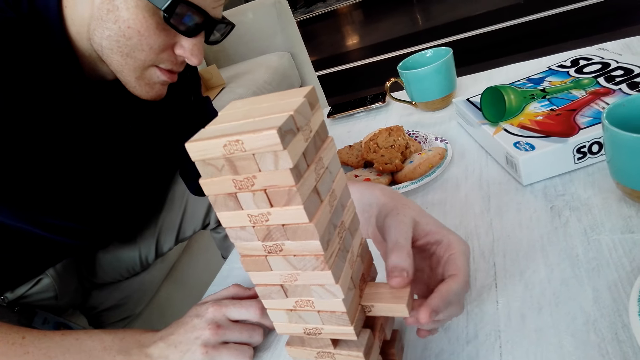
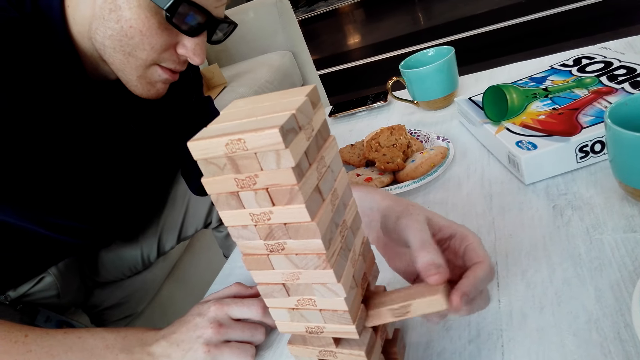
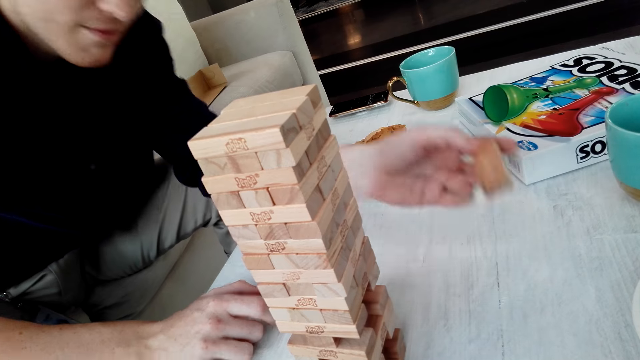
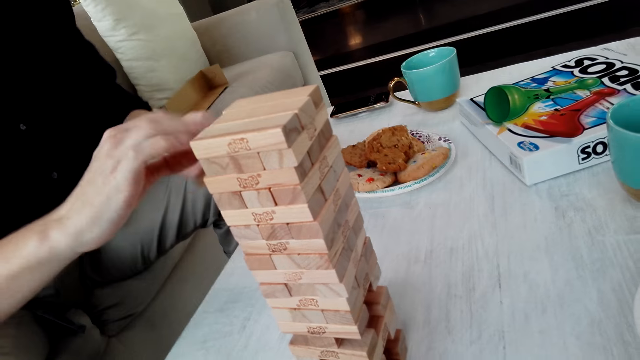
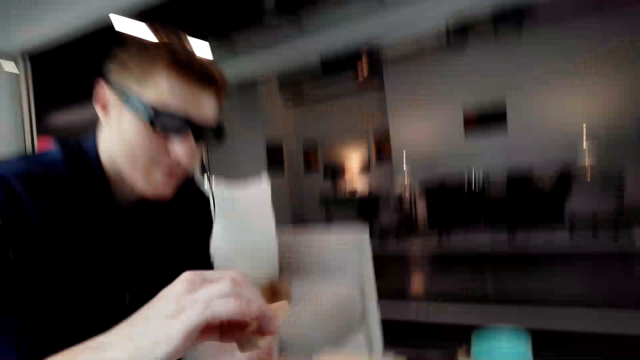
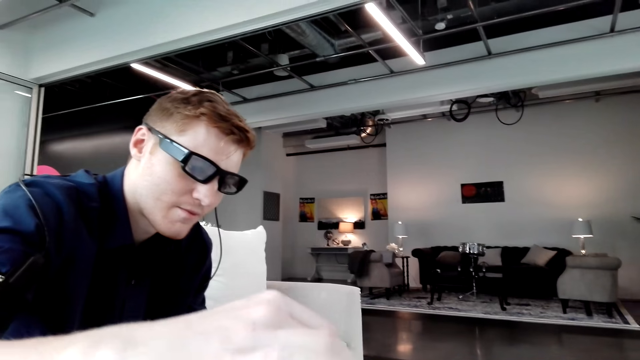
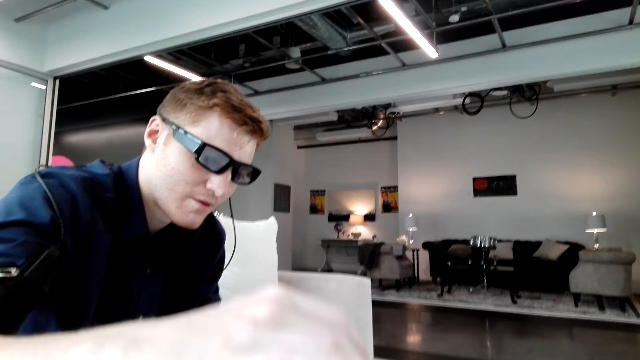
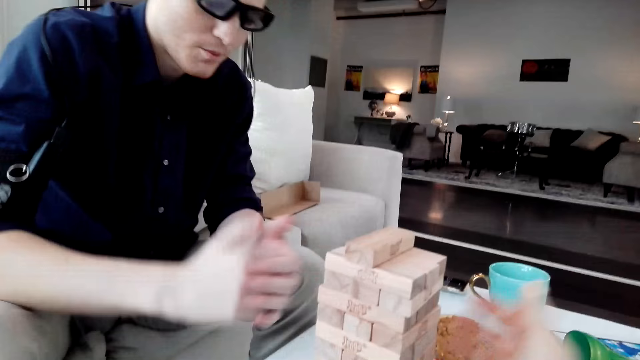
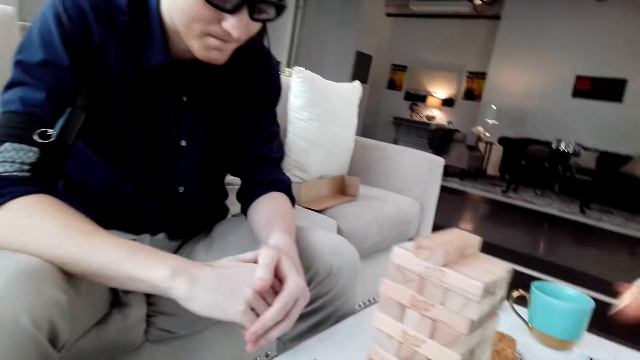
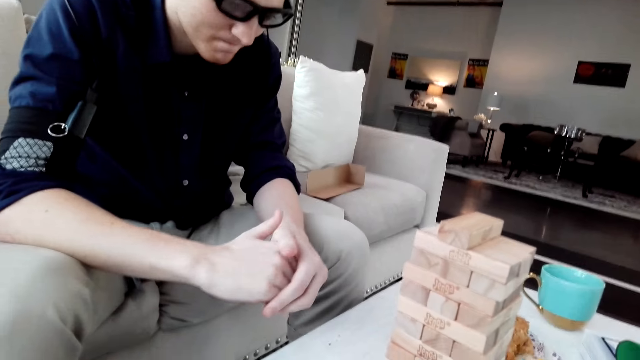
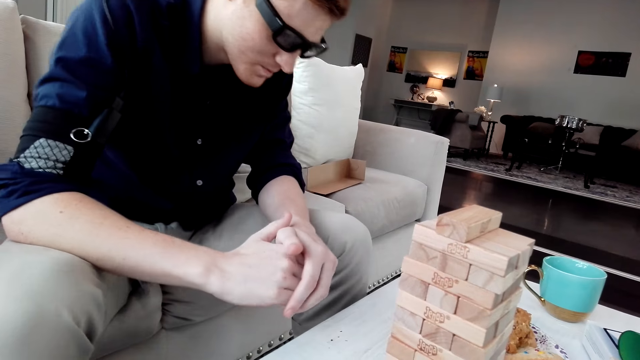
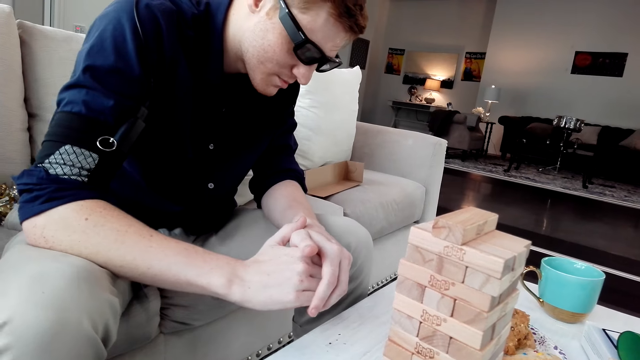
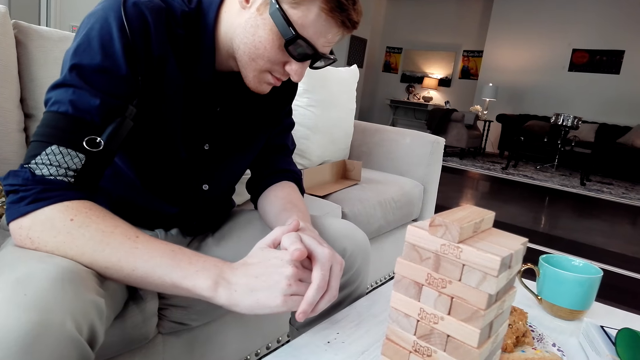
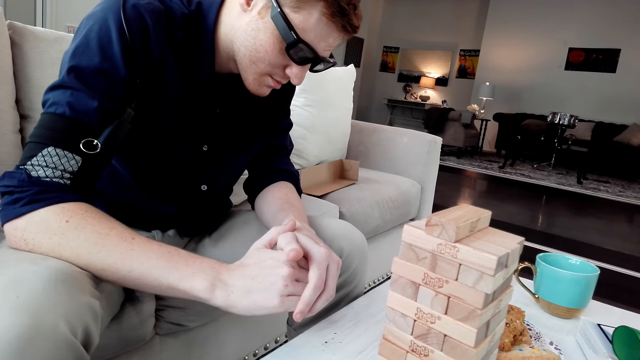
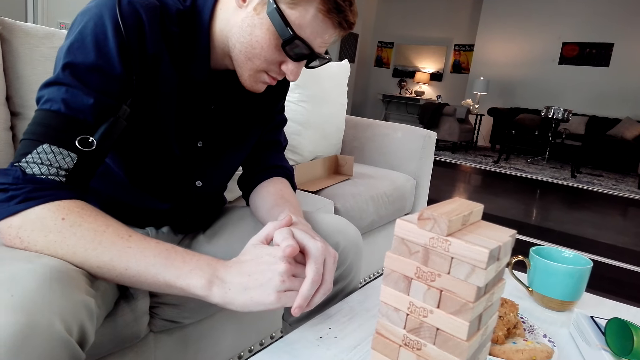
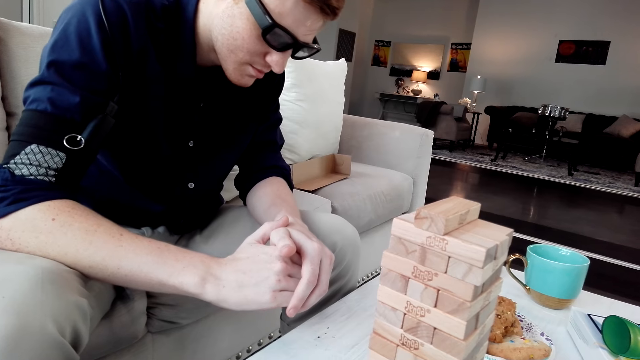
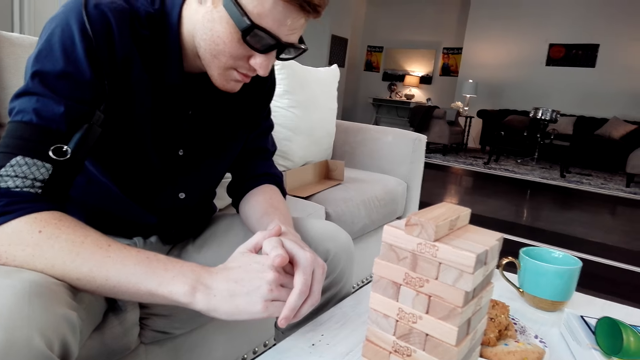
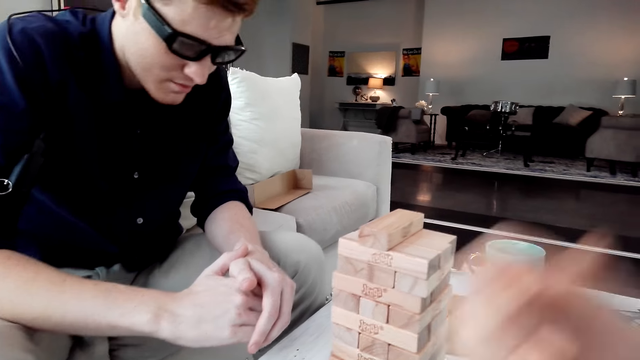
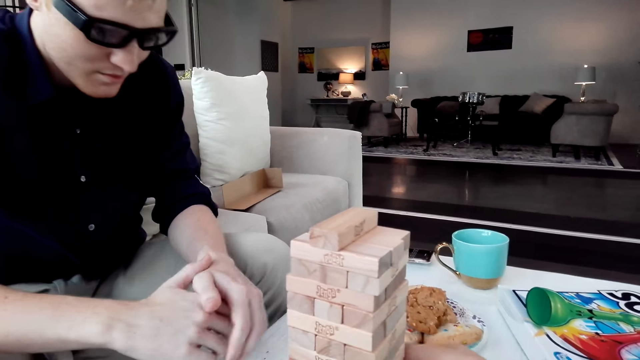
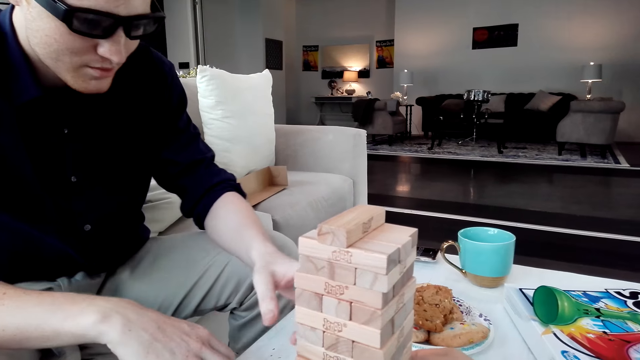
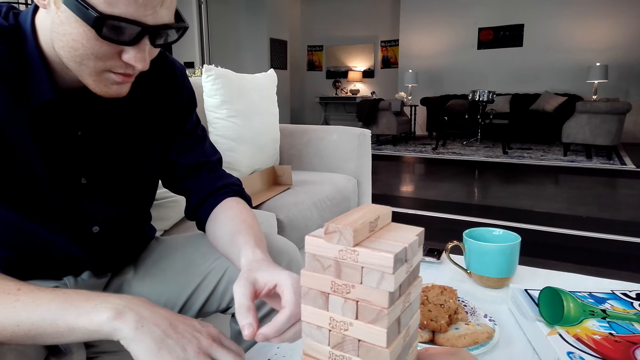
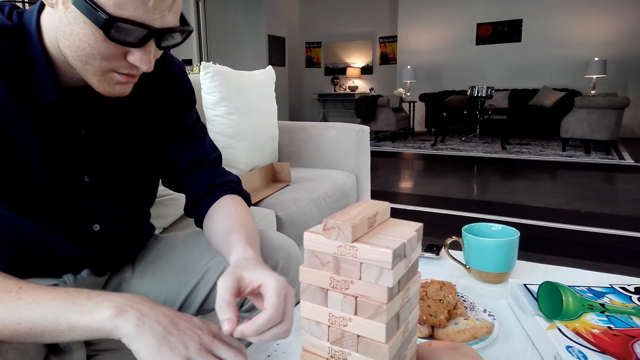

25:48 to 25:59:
A man pulls a Jenga block and puts the Jenga block on a tower.

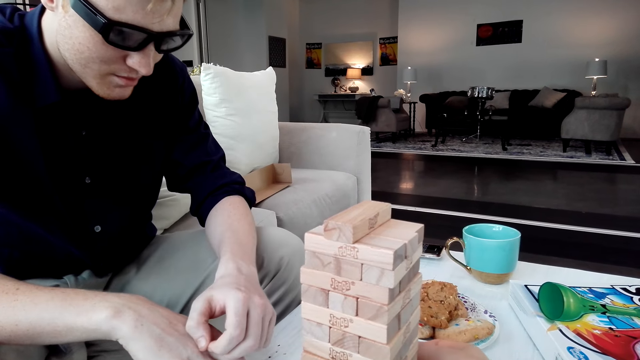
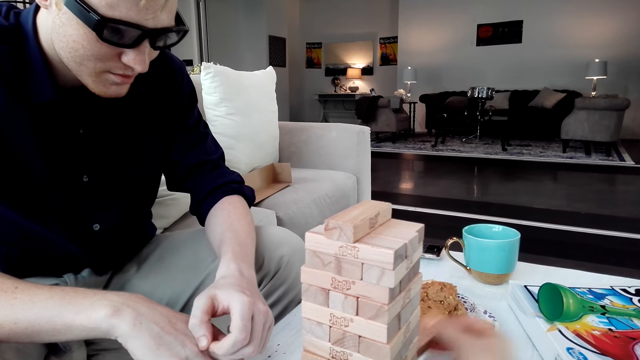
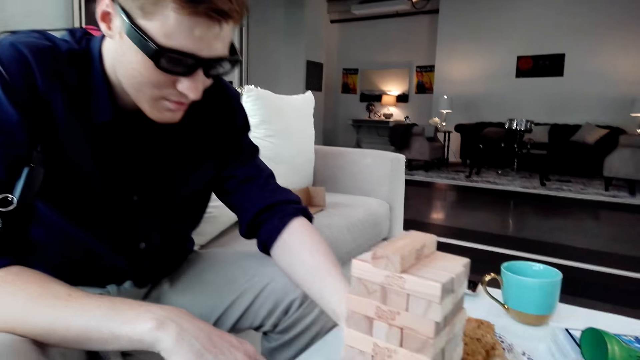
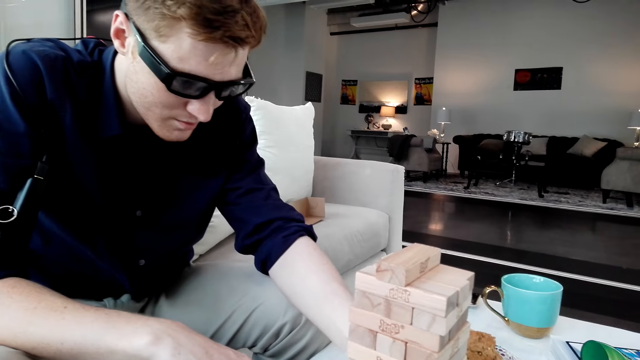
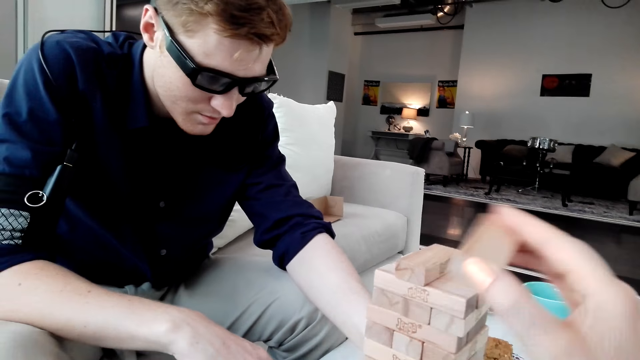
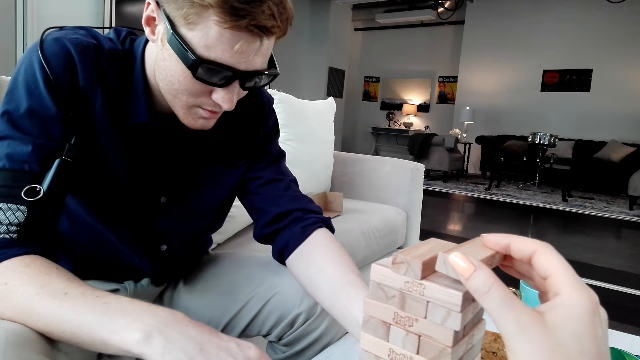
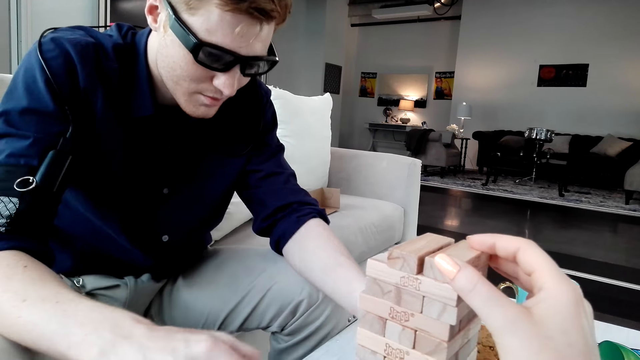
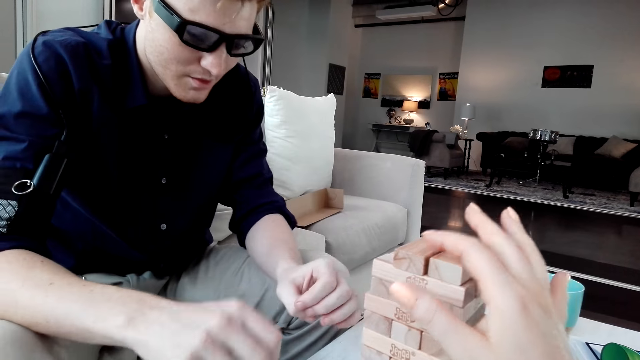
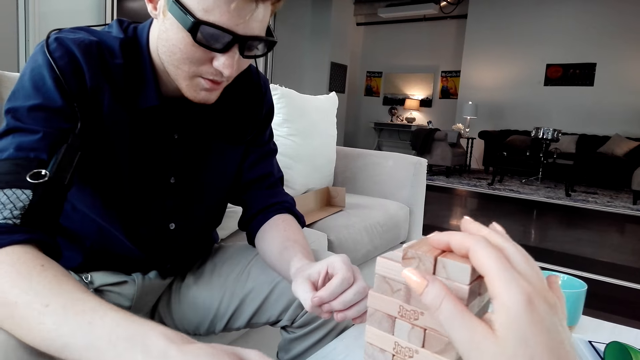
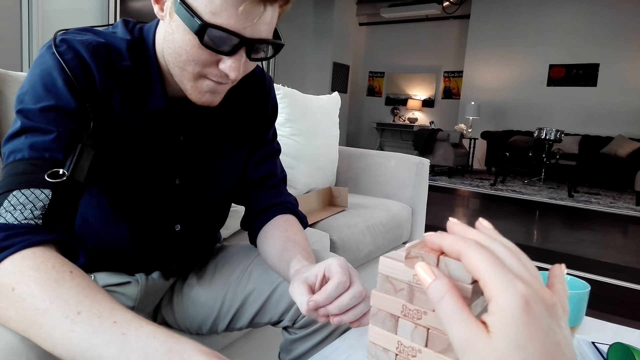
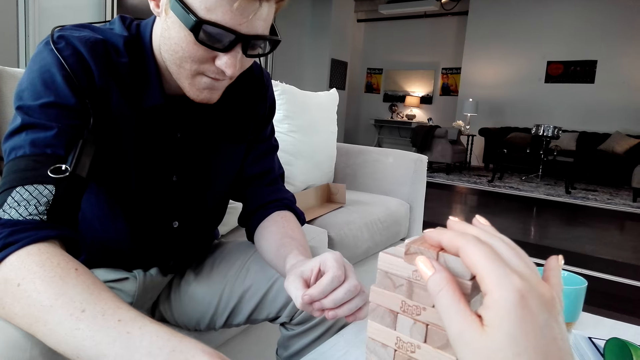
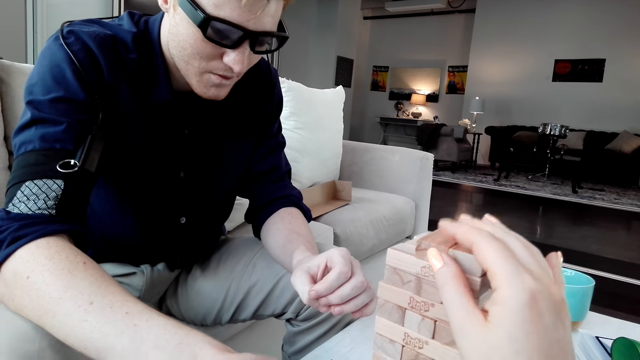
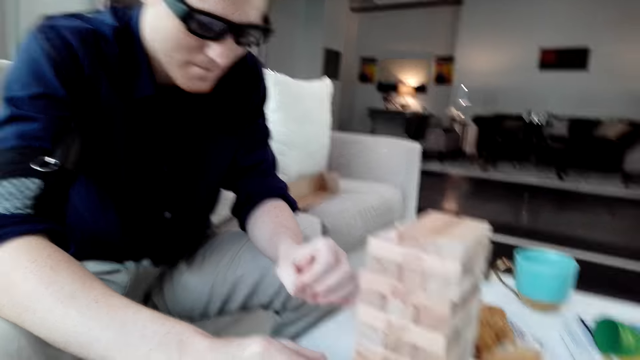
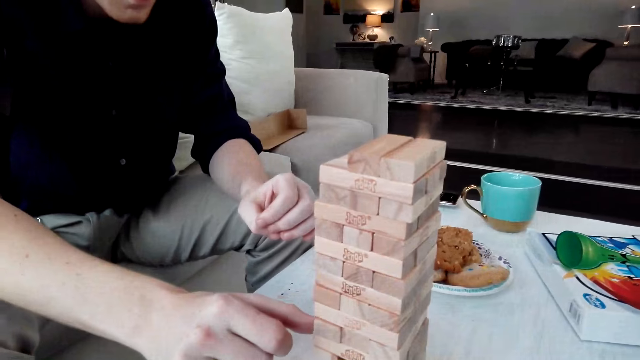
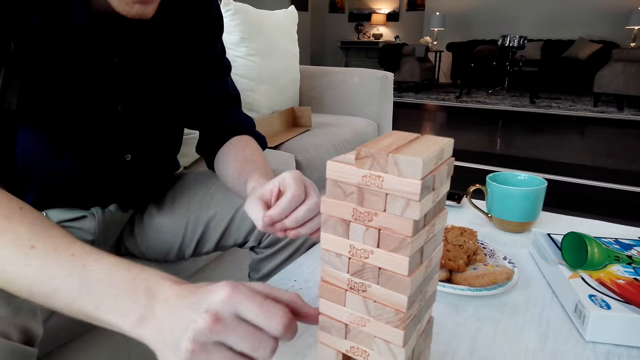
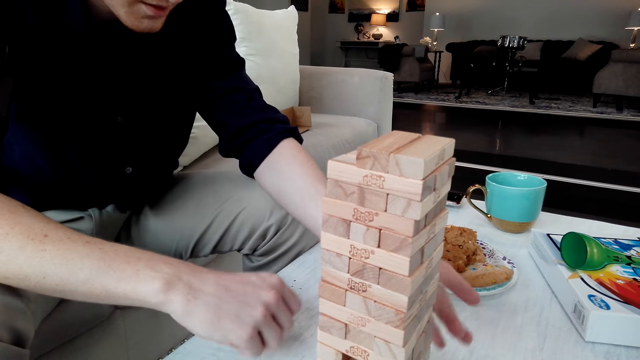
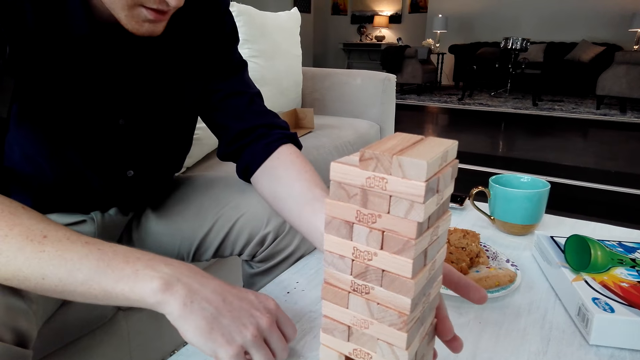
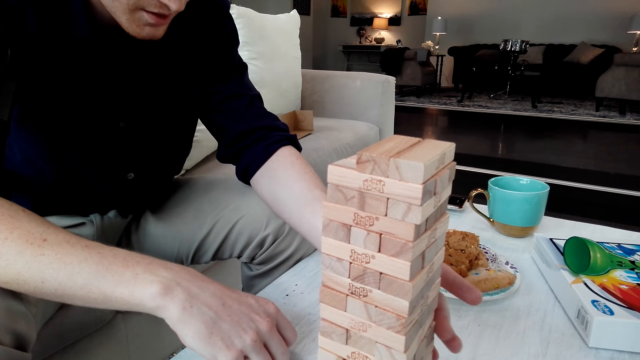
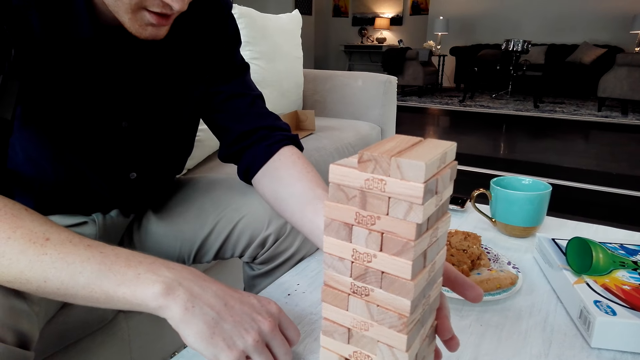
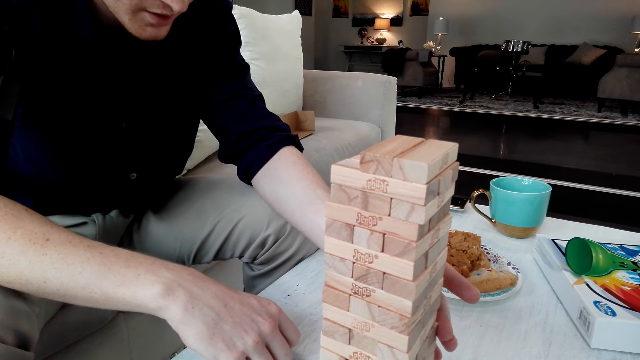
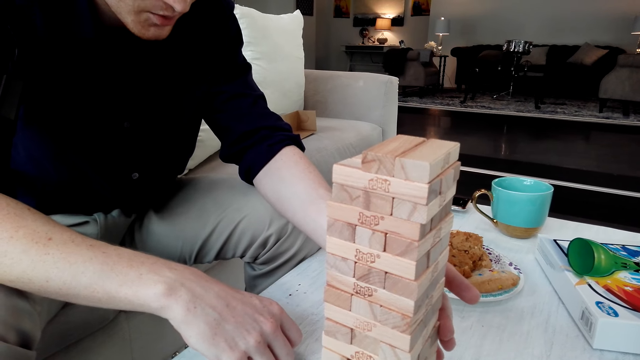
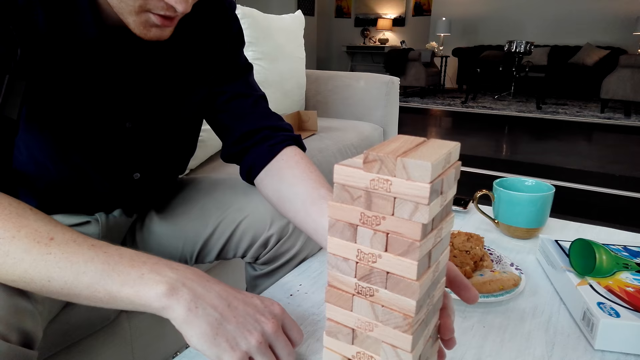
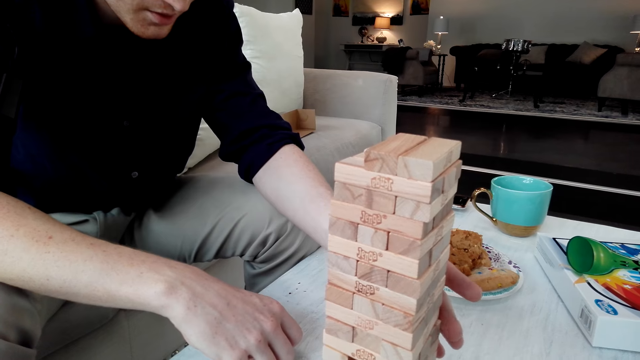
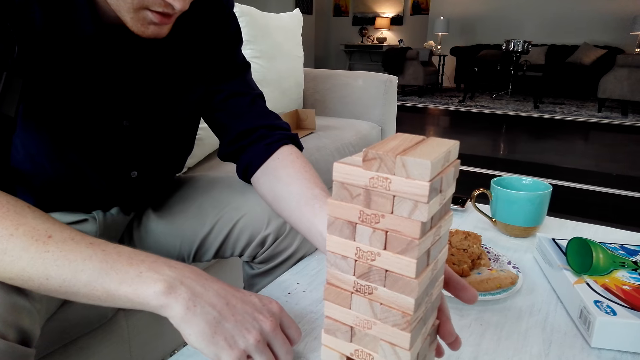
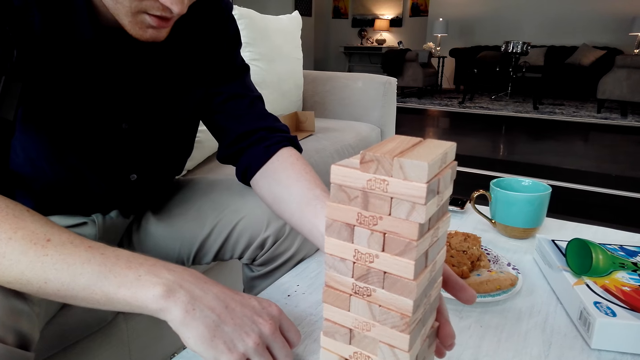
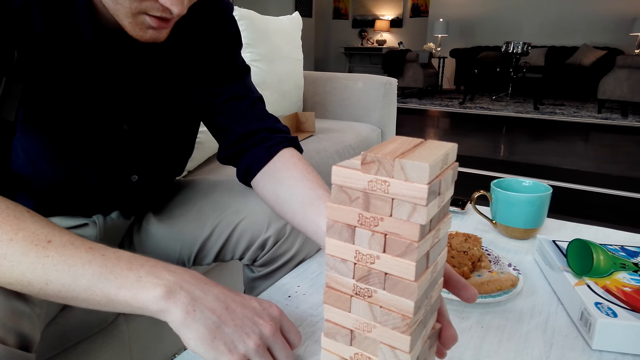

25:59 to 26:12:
The camera wearer puts a Jenga block on a tower. A person removes the block.
